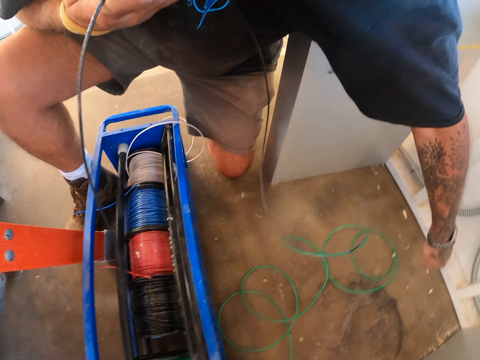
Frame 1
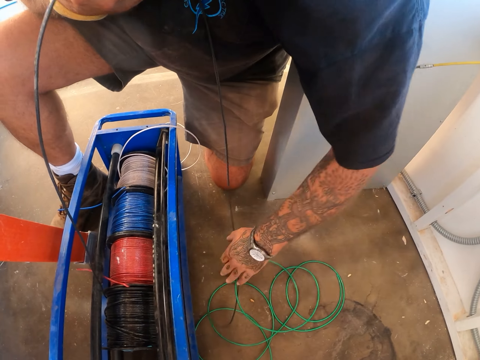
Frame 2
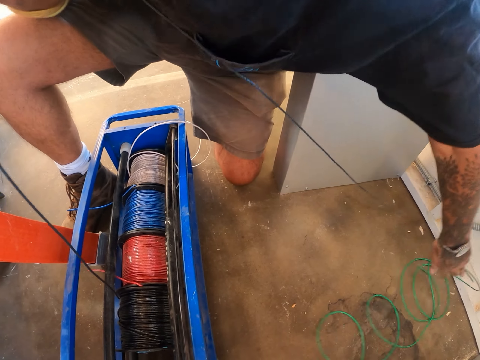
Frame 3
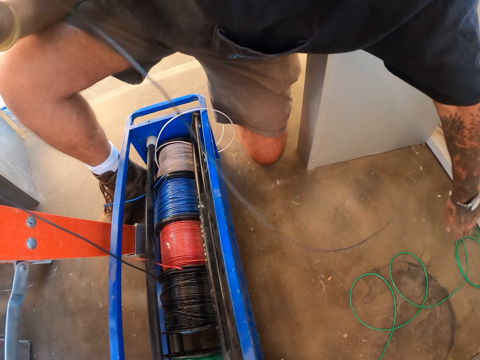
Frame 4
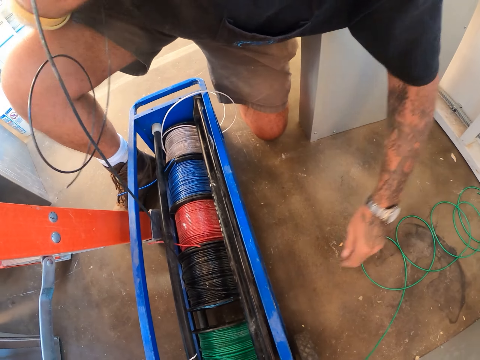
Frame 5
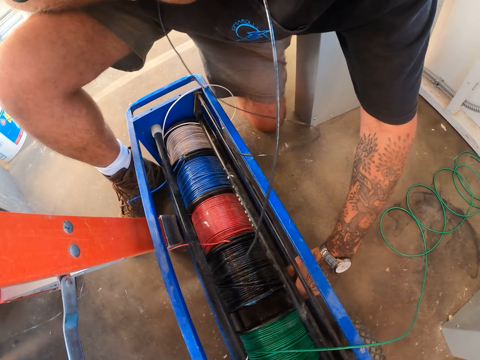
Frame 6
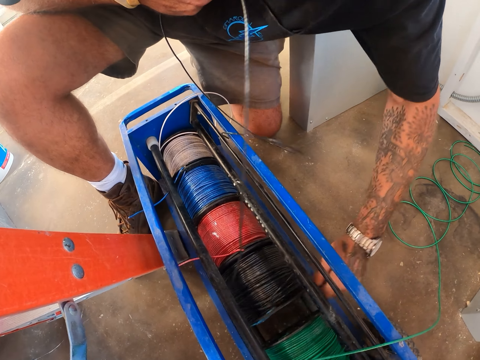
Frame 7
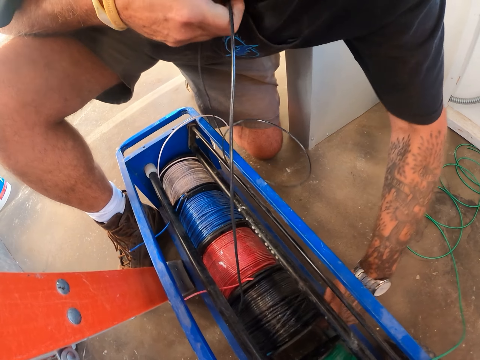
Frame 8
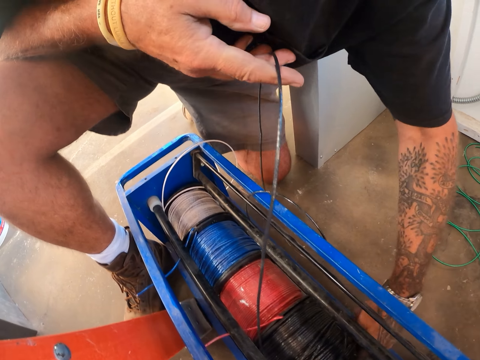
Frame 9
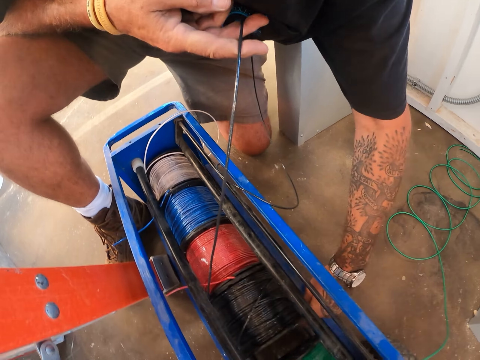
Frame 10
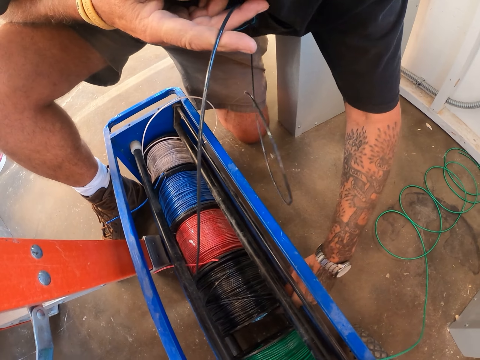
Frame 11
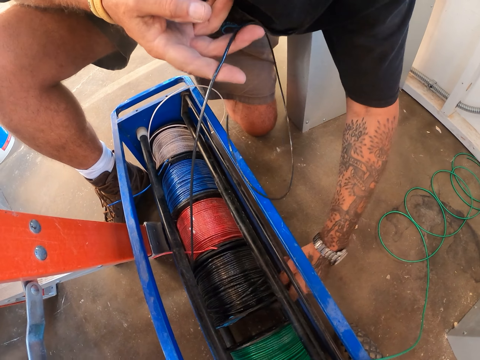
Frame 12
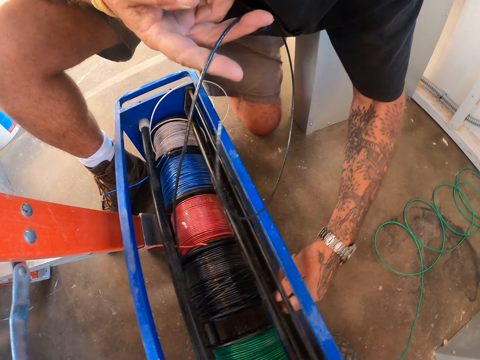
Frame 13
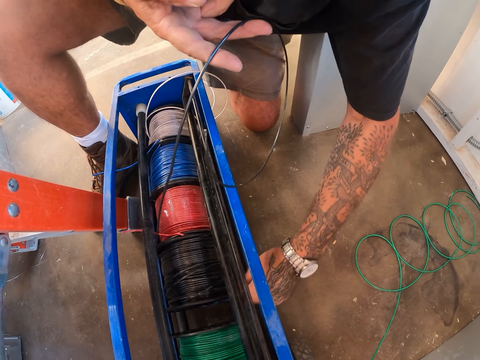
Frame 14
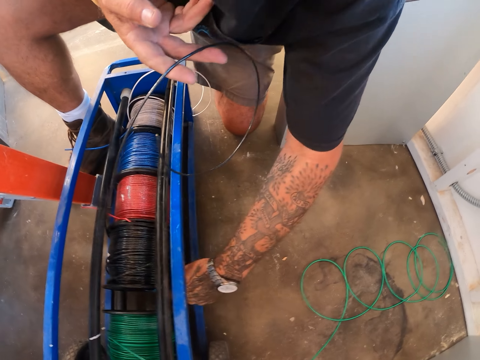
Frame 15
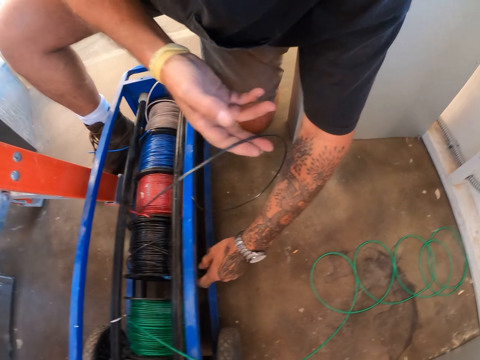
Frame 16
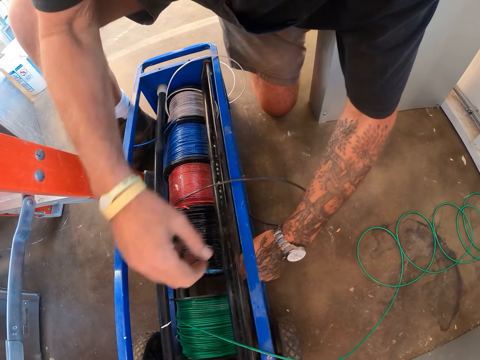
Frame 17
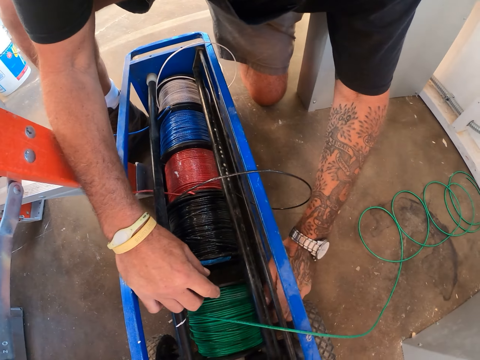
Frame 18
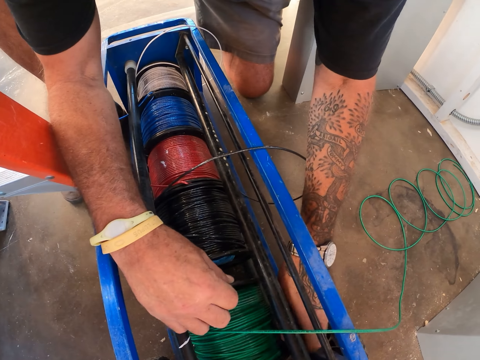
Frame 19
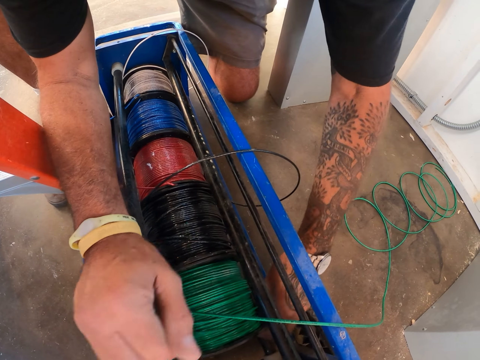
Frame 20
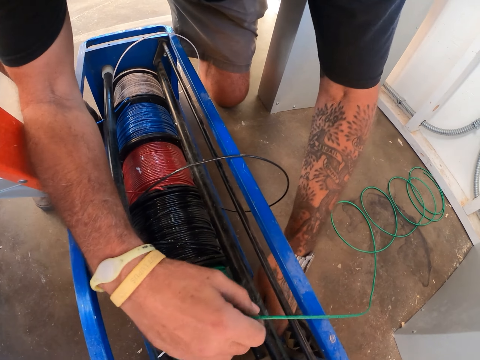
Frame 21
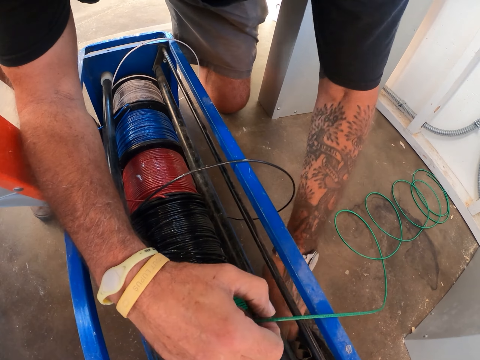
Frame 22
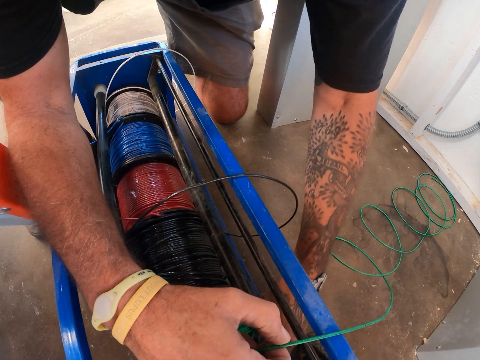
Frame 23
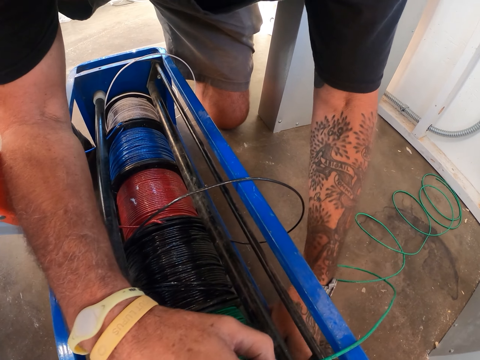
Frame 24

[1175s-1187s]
The camera wearer rolls wire in the extension cable cord.

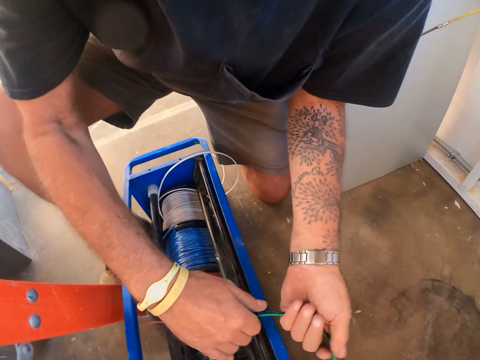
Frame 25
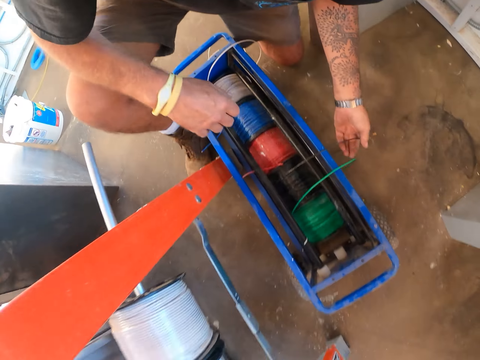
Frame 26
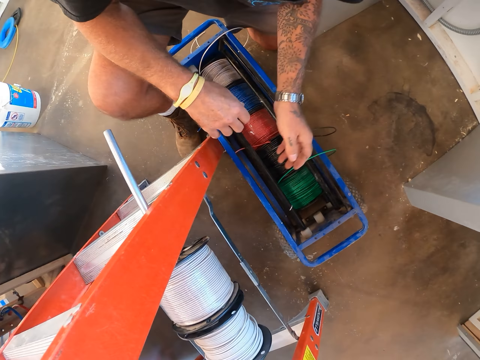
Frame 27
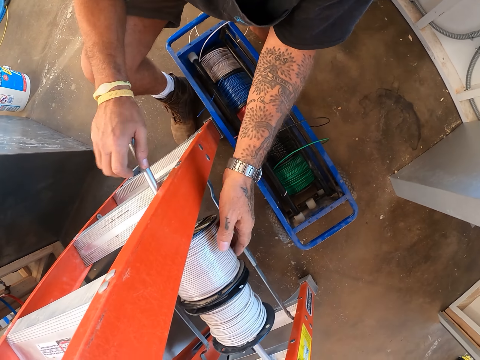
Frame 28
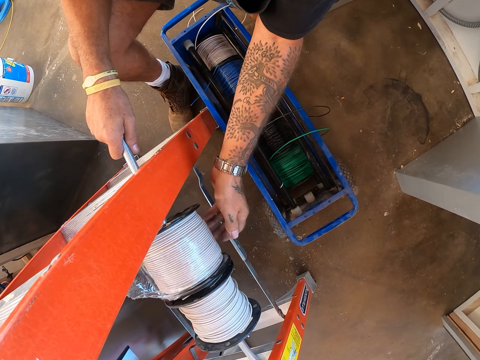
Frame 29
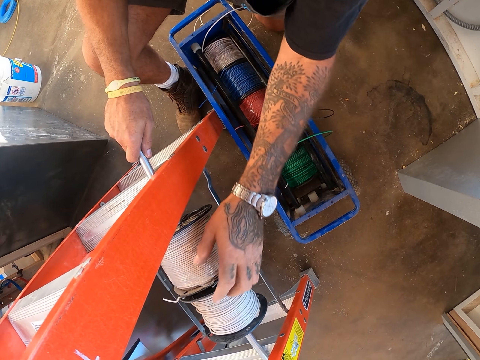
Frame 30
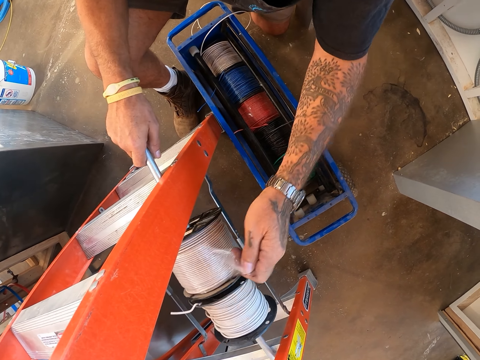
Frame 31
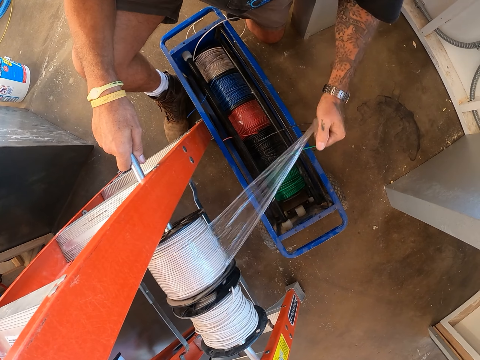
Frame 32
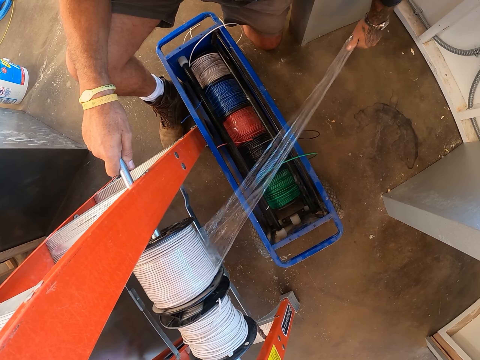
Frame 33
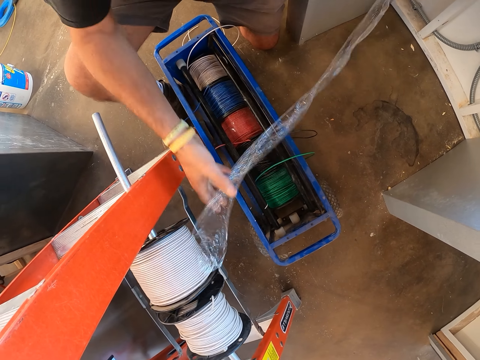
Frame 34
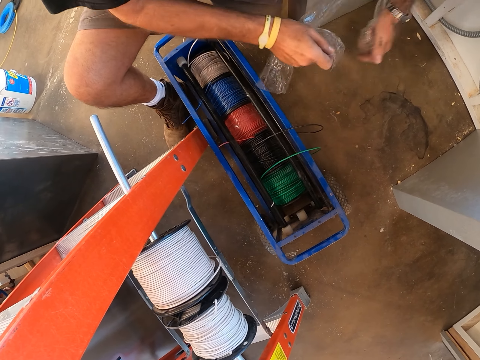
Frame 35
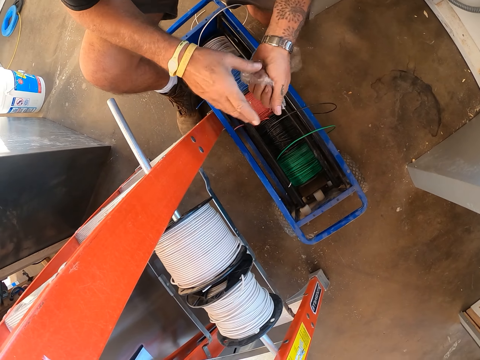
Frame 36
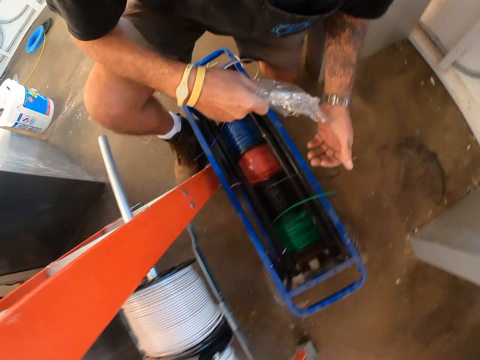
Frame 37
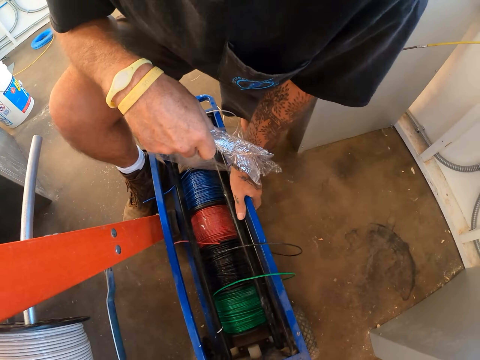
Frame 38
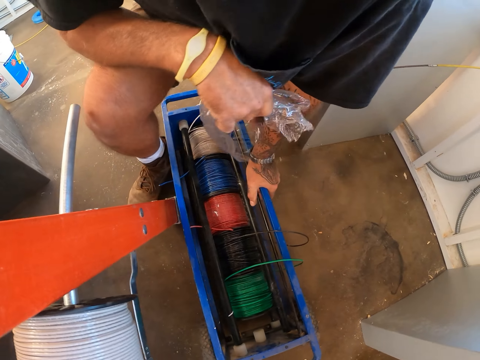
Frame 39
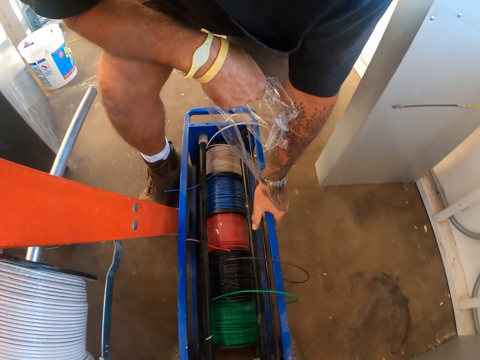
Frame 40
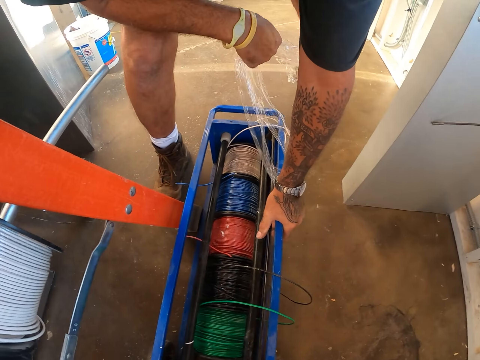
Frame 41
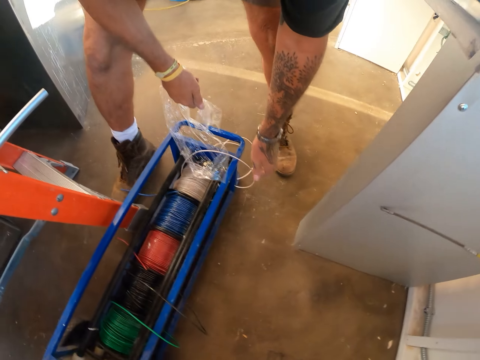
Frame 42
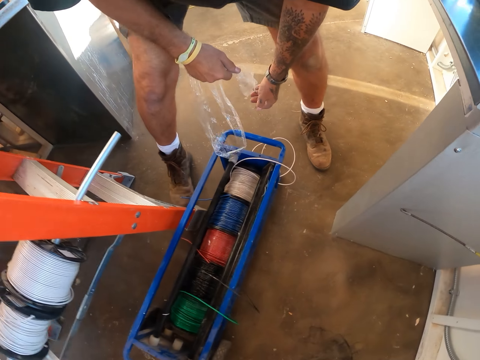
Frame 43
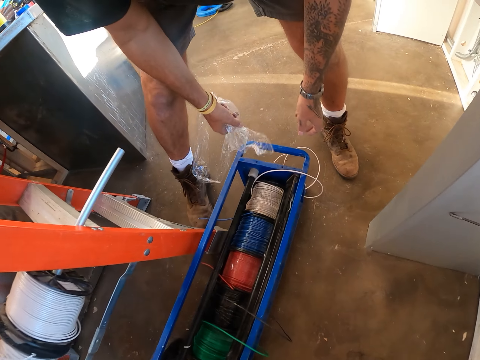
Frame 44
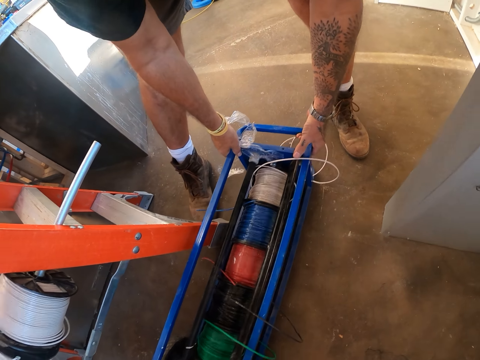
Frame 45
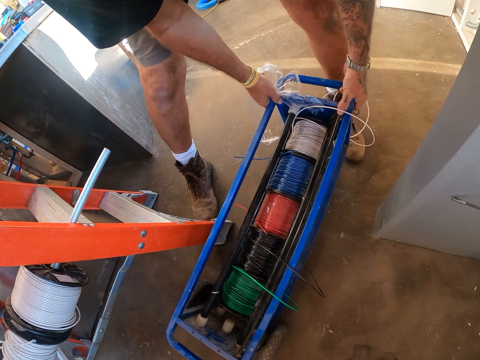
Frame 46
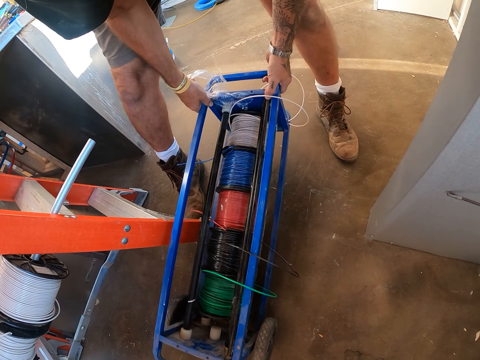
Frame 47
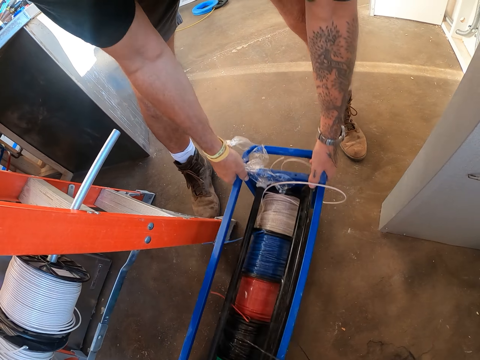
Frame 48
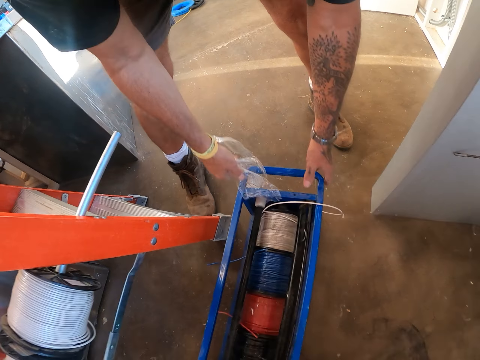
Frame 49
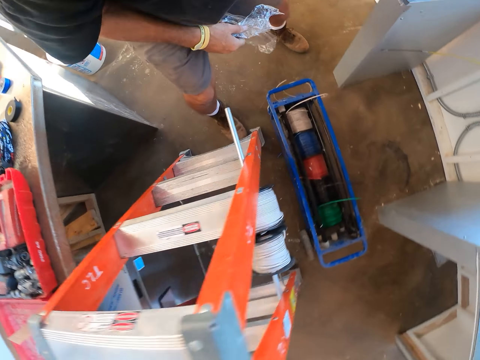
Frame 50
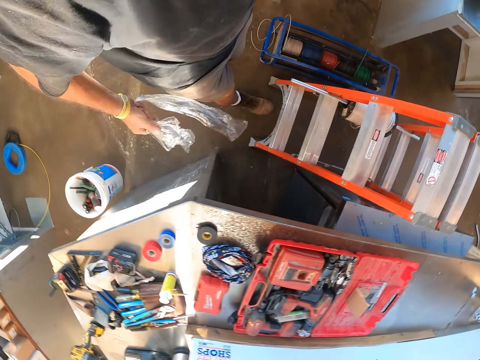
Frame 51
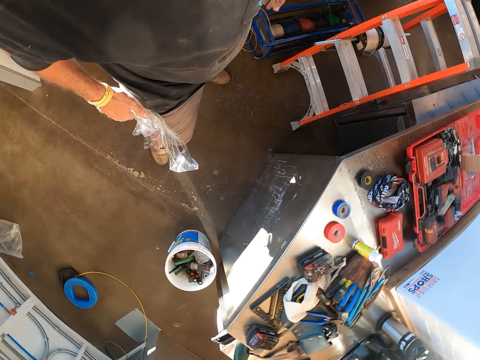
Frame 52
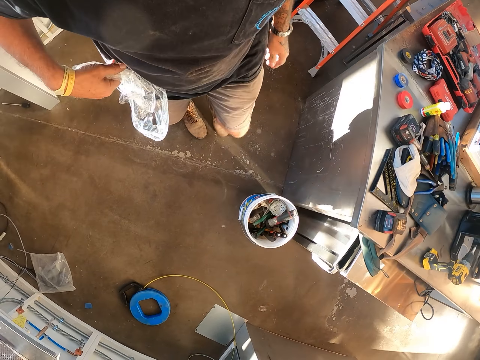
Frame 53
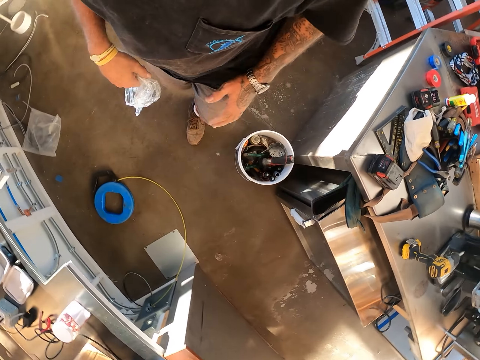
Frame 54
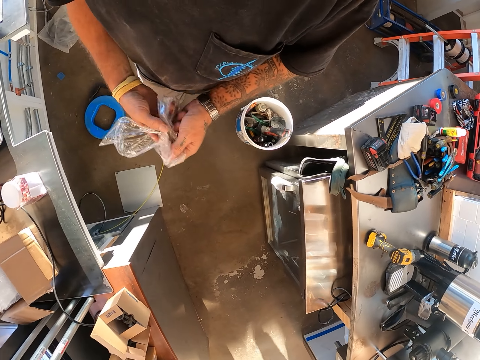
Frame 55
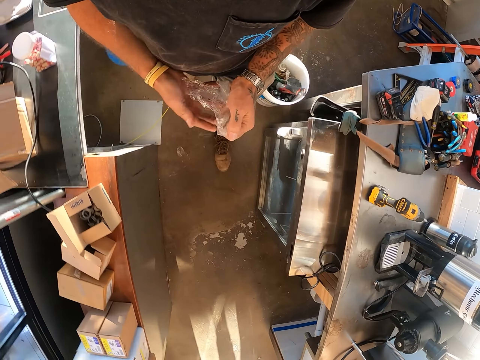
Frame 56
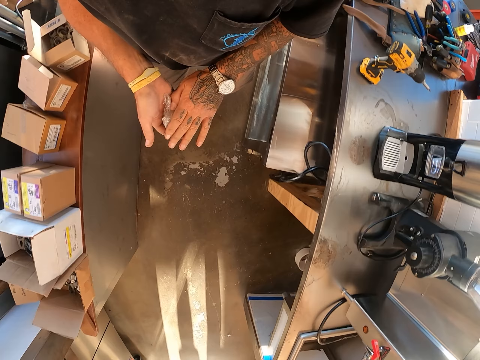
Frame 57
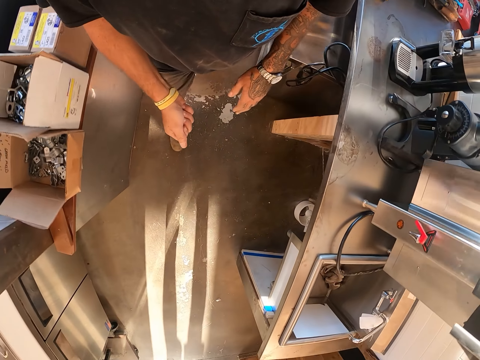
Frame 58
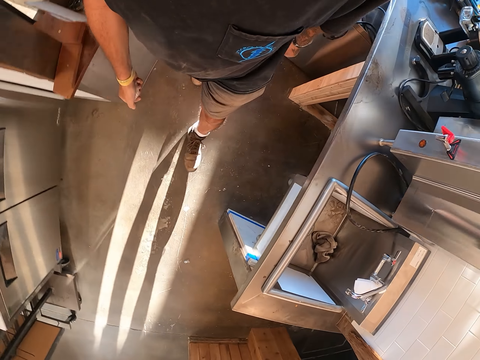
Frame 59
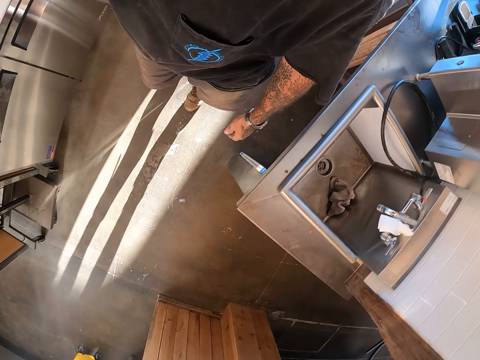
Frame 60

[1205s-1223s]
The camera wearer turns the cable reel on the ladder. They remove the nylon covering on the cable reel. They stand up. They pull the electrical wire dispenser on the floor. They walk around, fold the nylon paper in hand, and walk around.
